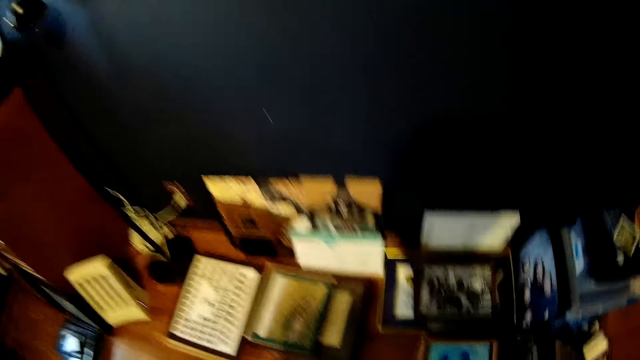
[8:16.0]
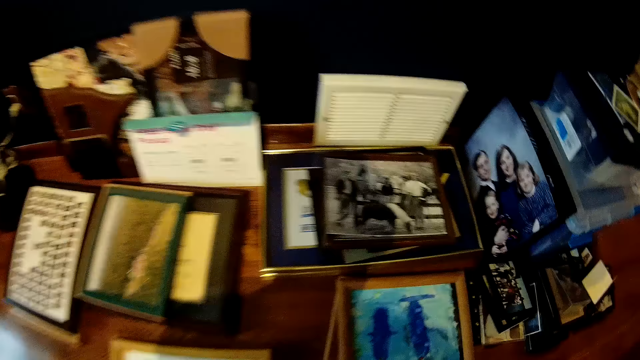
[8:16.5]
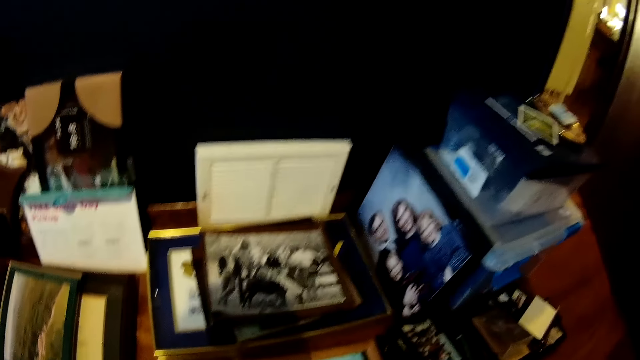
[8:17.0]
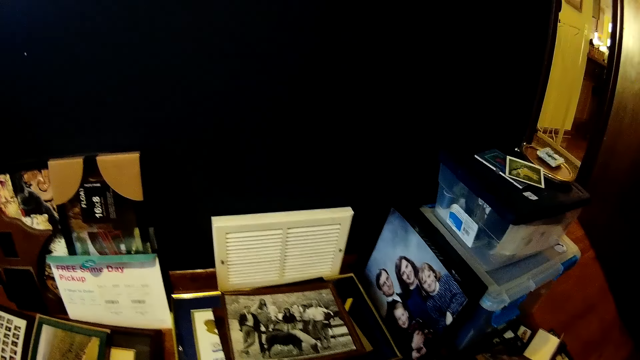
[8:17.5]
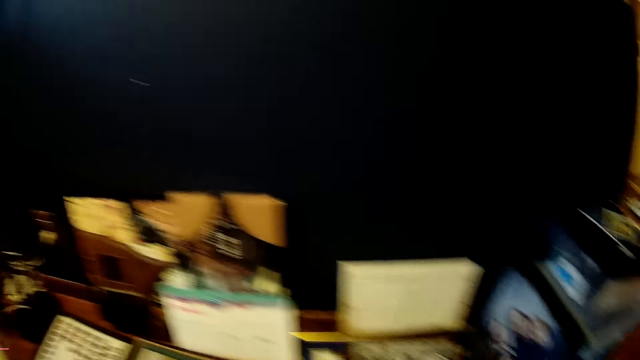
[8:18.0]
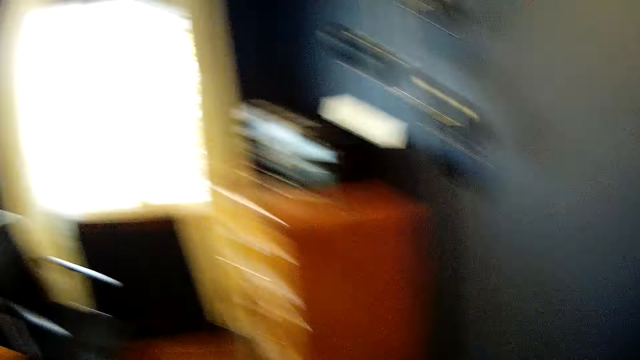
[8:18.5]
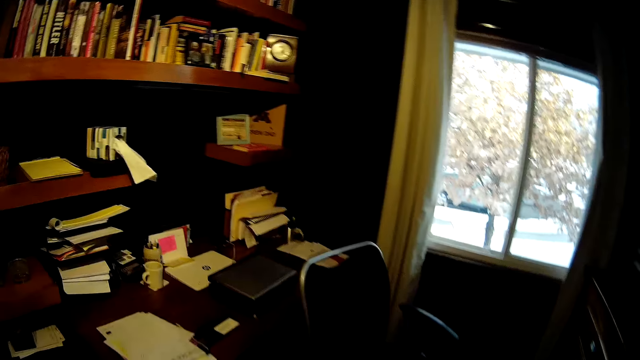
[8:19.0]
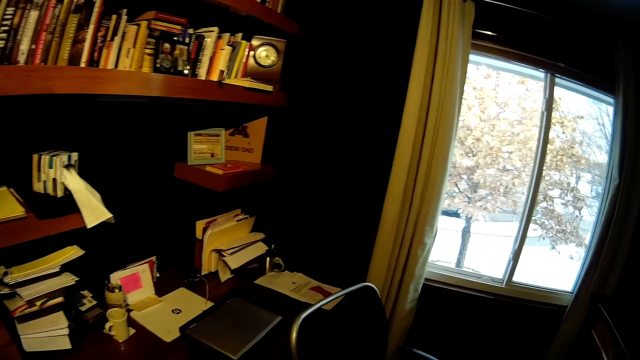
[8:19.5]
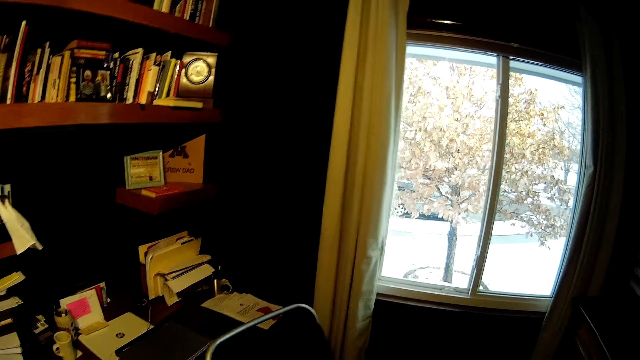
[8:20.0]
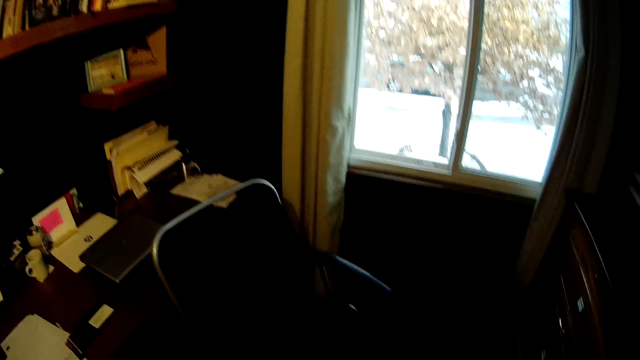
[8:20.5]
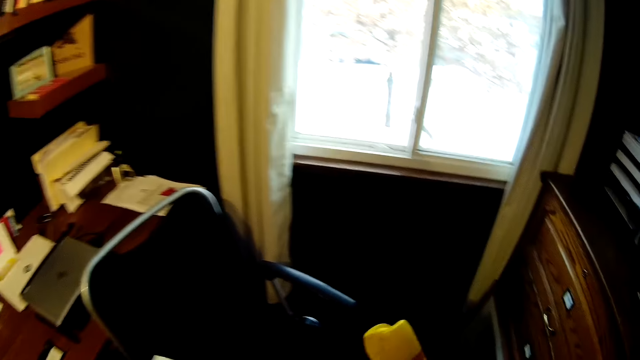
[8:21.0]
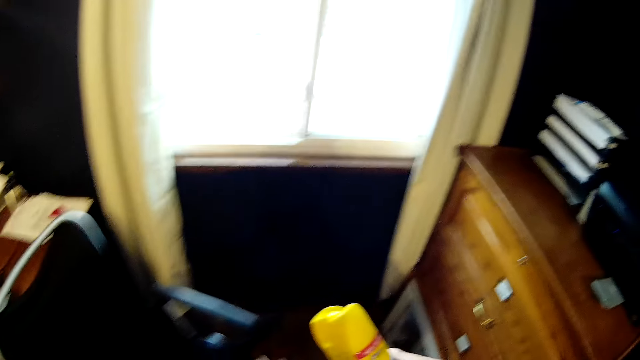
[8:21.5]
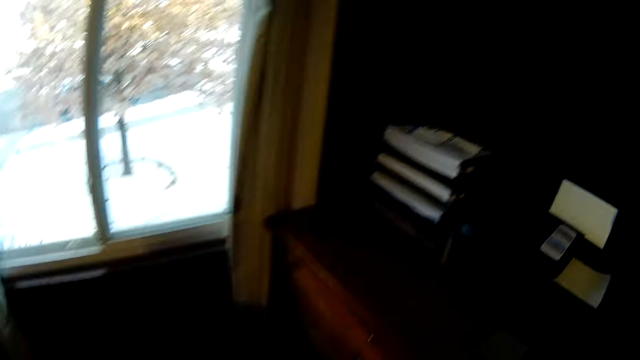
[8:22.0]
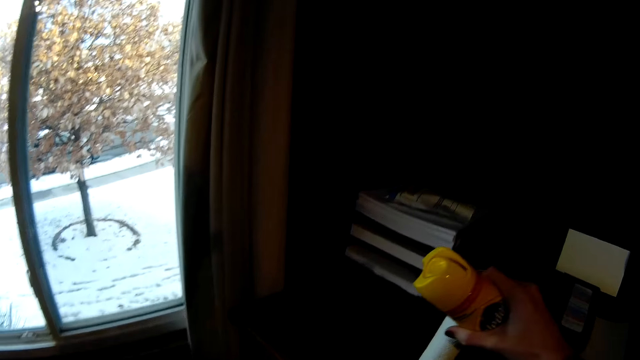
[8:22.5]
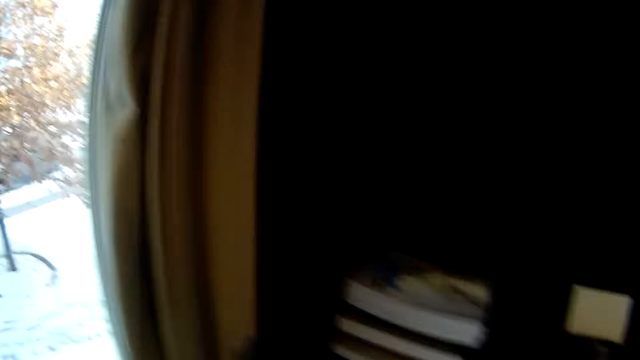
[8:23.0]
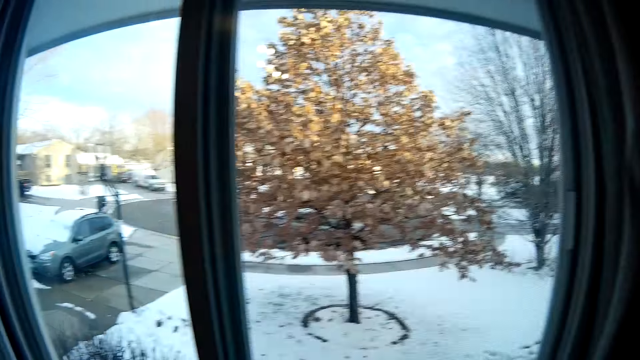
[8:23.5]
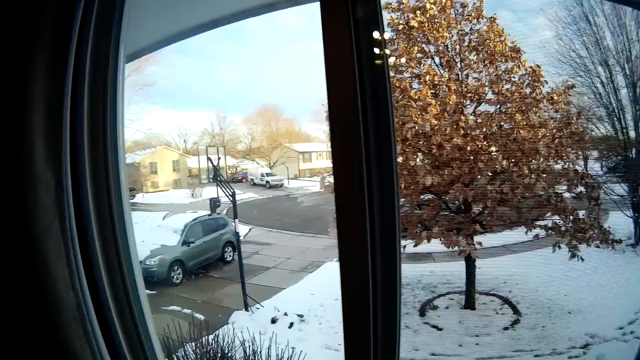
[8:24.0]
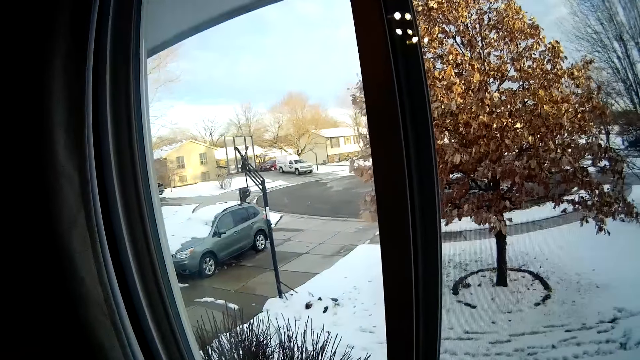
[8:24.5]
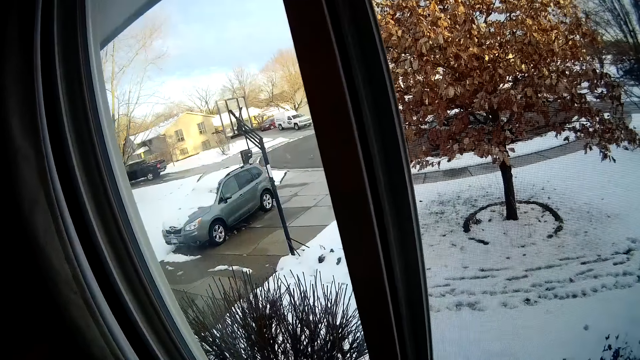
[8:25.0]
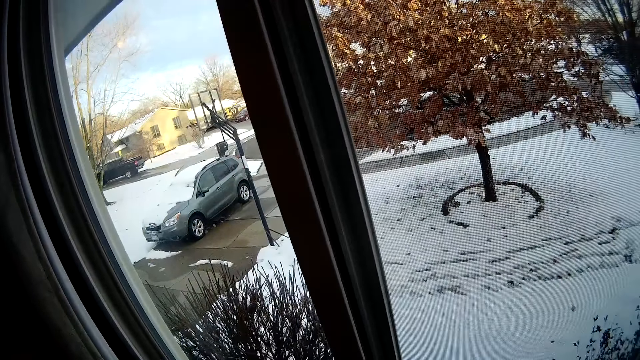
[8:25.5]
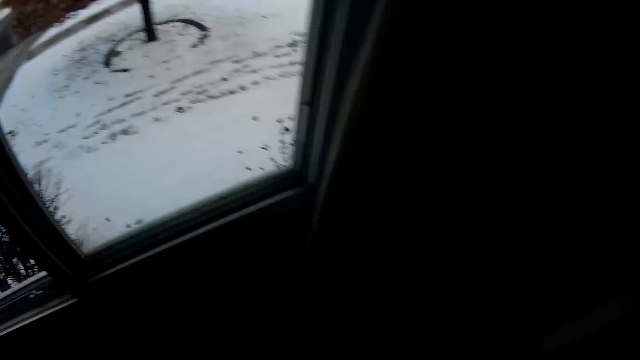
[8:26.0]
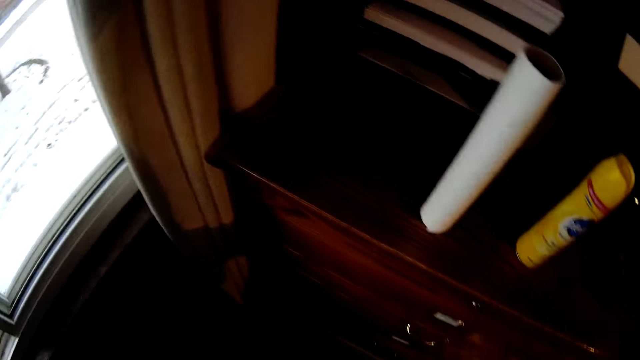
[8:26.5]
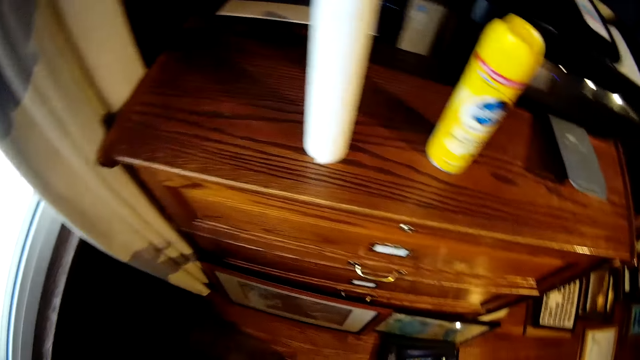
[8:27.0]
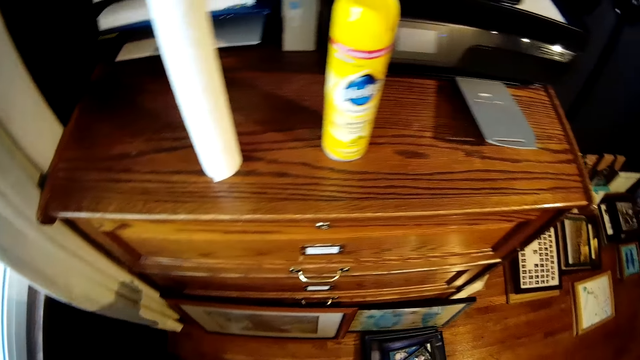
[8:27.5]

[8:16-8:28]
The camera wearer picks photo frames from the floor. They look around the room. They drop the paper towel on a shelf and drop the wood polish on the shelf.

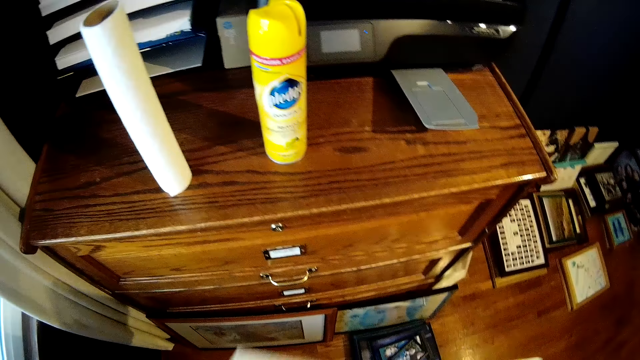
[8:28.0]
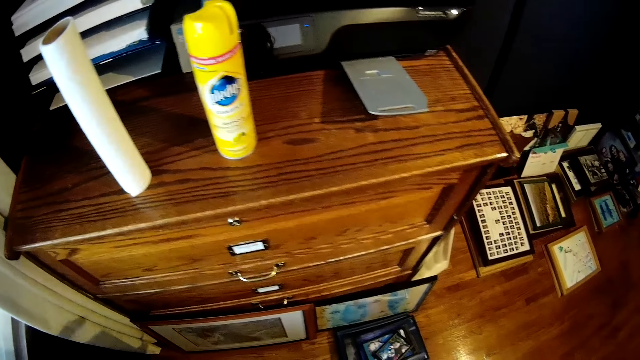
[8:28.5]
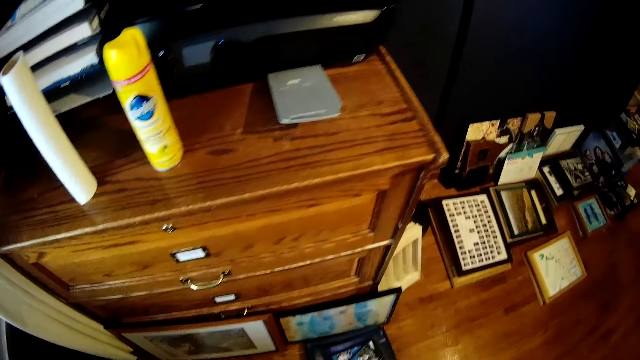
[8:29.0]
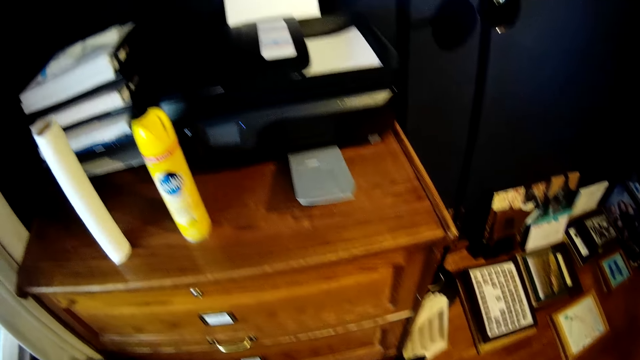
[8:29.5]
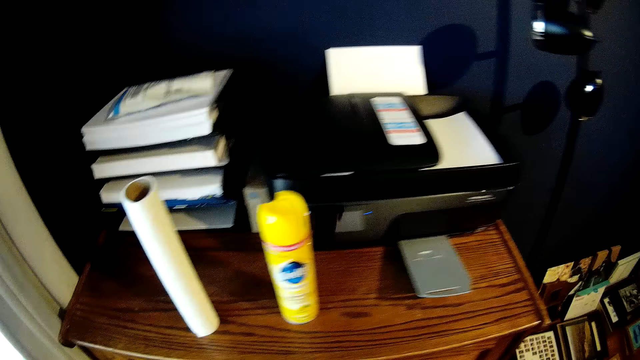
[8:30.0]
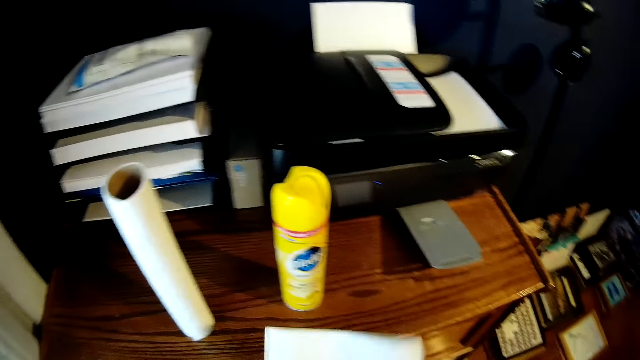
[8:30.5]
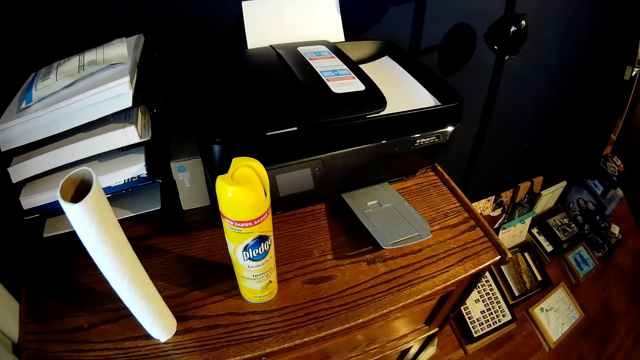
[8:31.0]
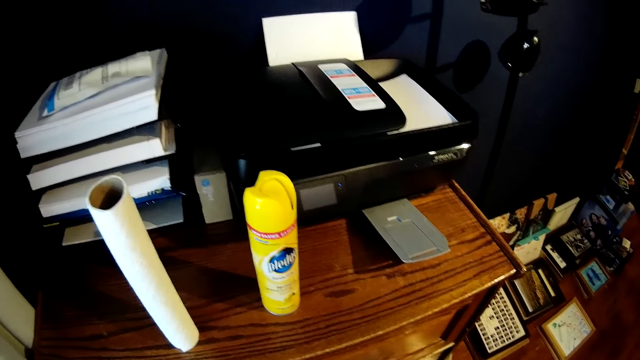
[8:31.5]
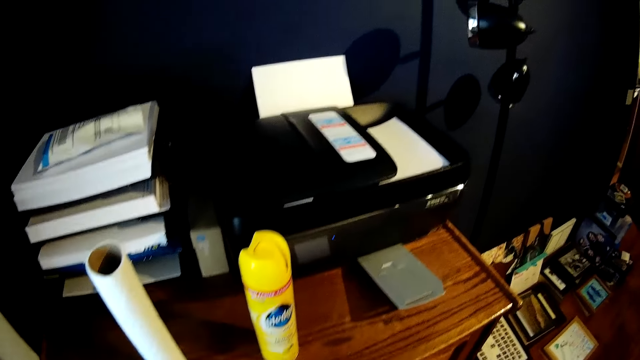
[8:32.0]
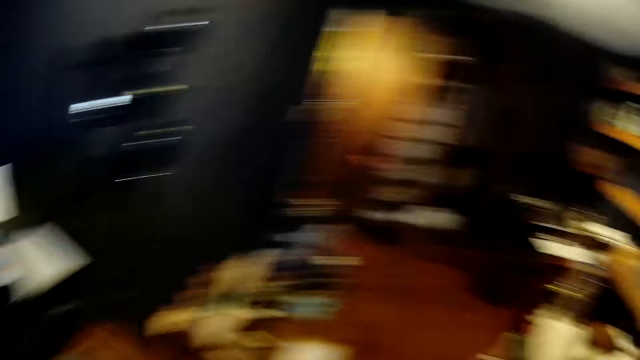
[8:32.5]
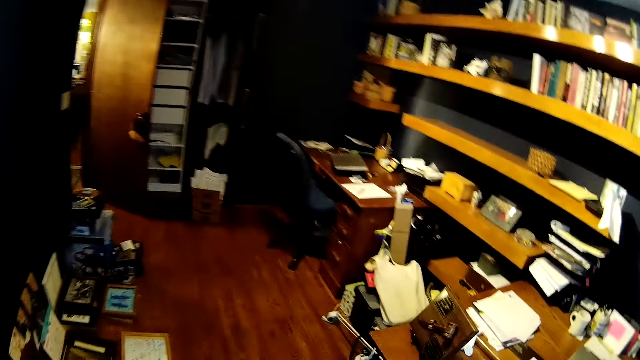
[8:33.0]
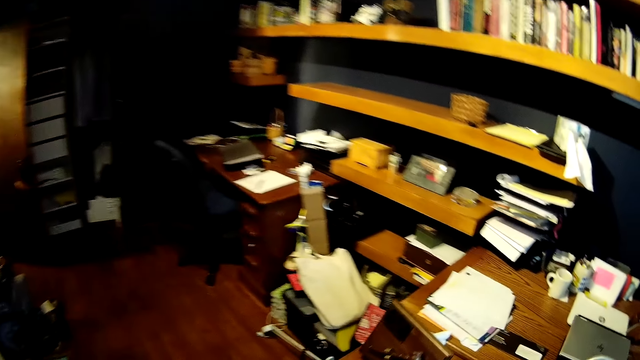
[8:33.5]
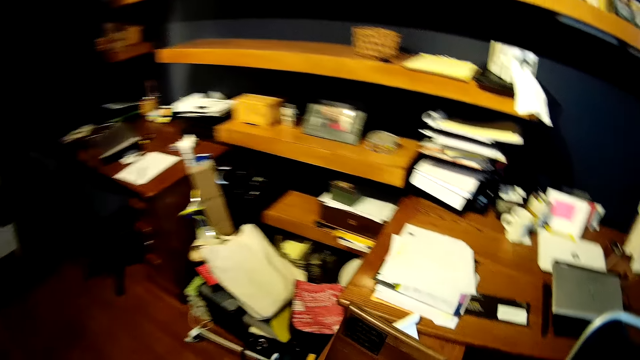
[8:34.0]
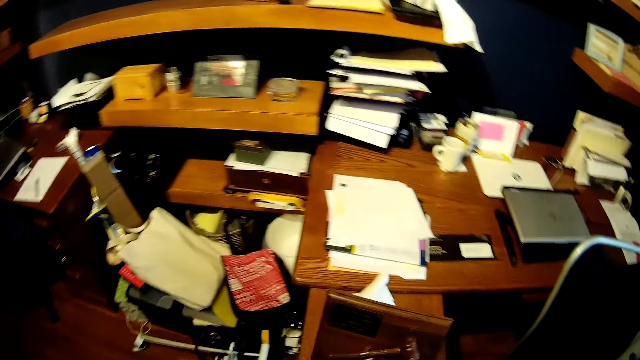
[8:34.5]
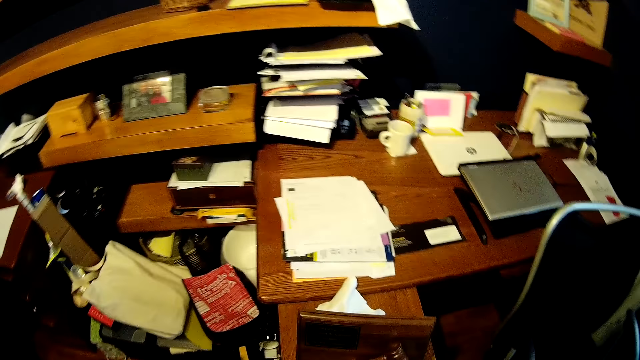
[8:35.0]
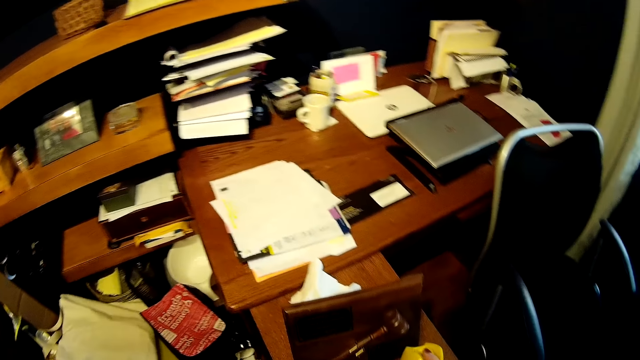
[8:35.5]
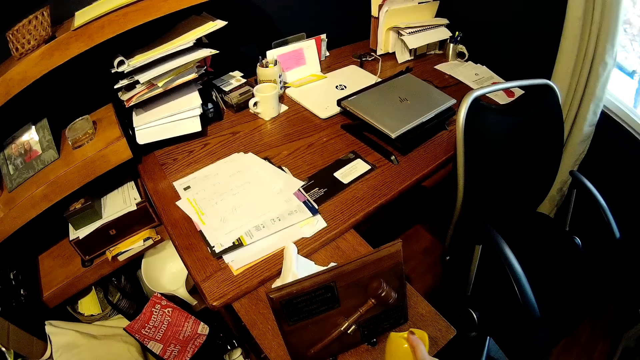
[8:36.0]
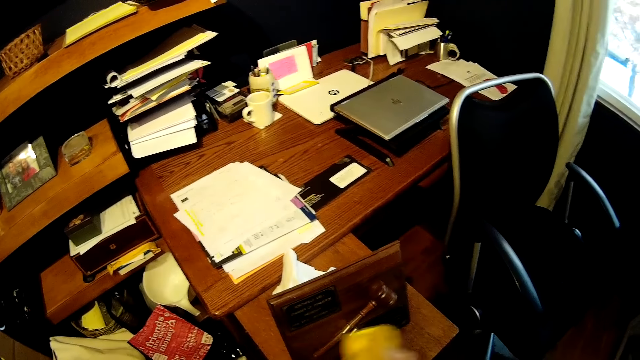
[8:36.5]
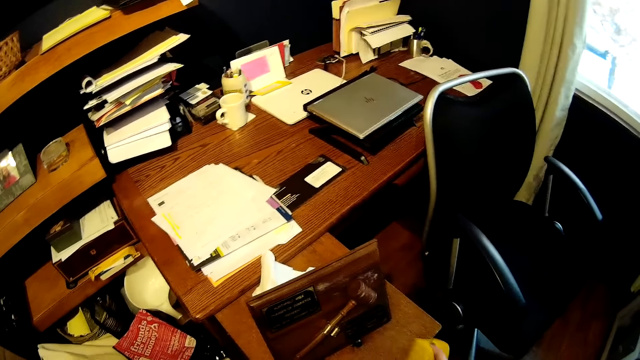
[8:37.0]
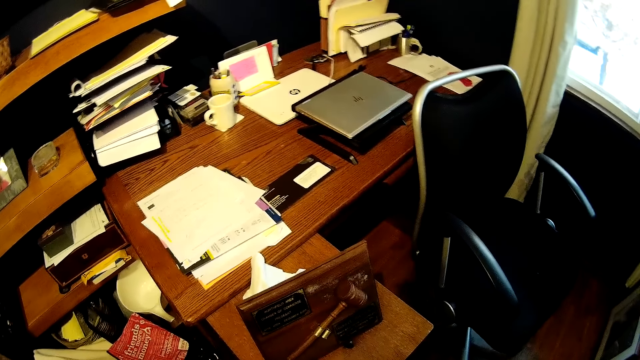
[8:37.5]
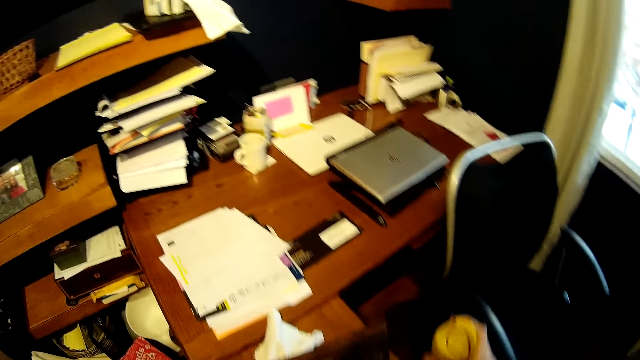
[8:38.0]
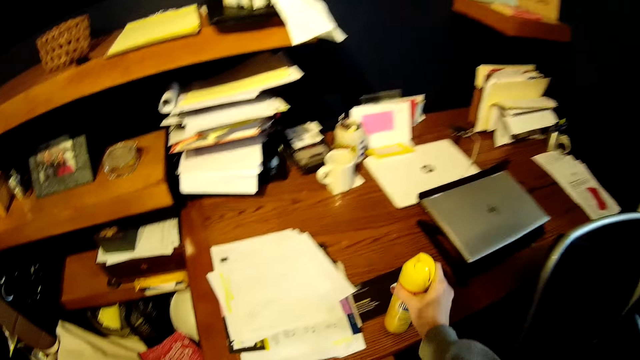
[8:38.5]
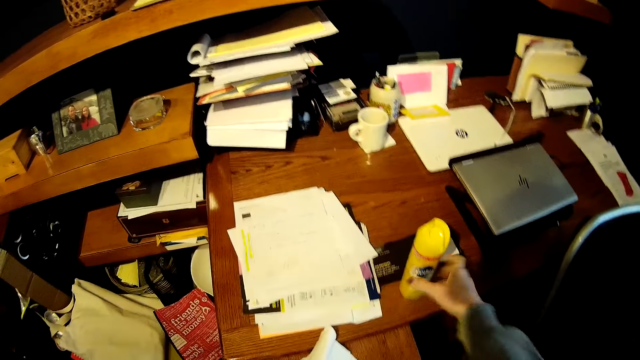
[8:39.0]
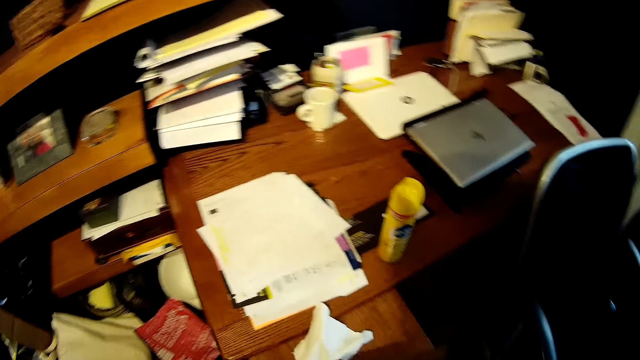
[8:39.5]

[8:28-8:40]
The camera wearer folds a paper towel. They pick up the wood polish on the shelf, spray the wood polish on the wooden plaque on the table, and drop the wood polish on the table.
